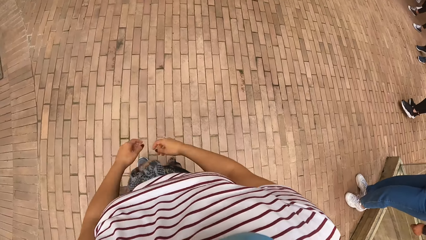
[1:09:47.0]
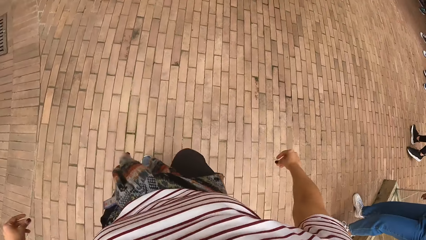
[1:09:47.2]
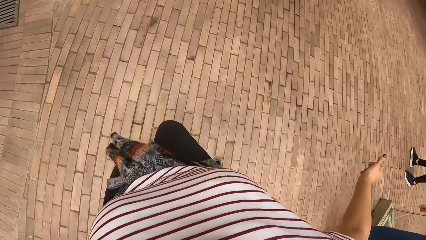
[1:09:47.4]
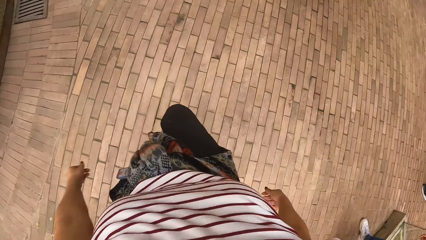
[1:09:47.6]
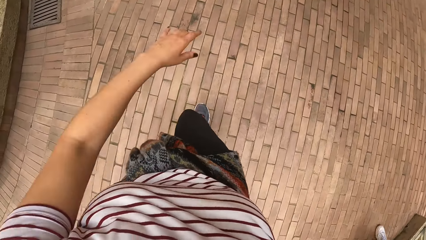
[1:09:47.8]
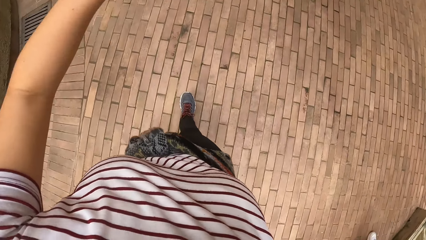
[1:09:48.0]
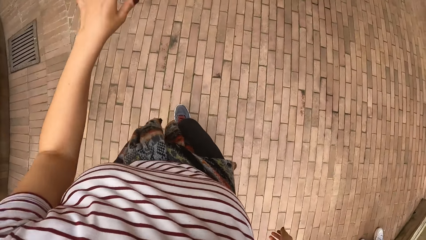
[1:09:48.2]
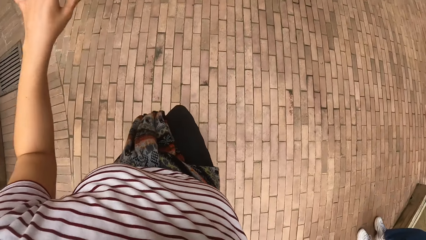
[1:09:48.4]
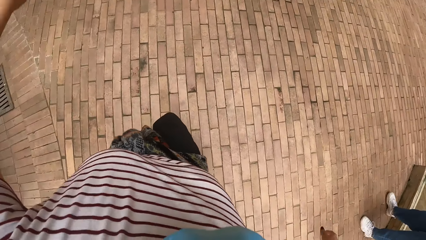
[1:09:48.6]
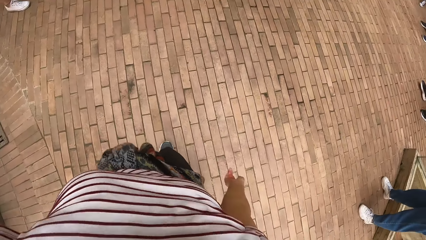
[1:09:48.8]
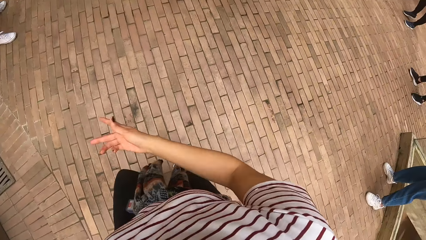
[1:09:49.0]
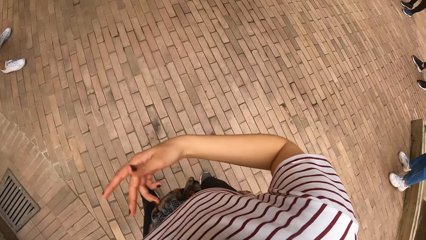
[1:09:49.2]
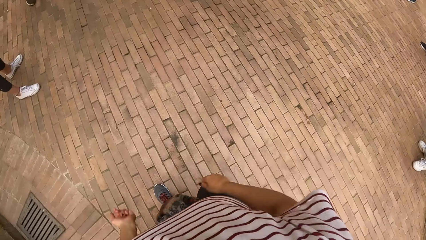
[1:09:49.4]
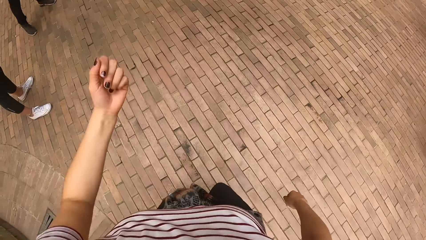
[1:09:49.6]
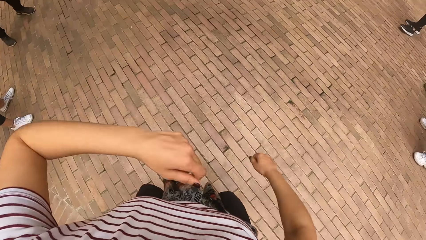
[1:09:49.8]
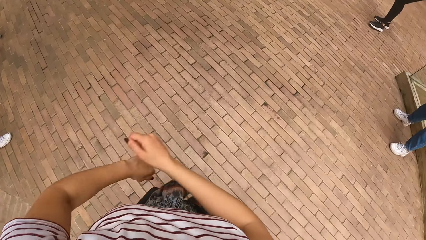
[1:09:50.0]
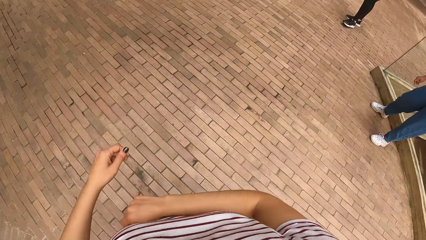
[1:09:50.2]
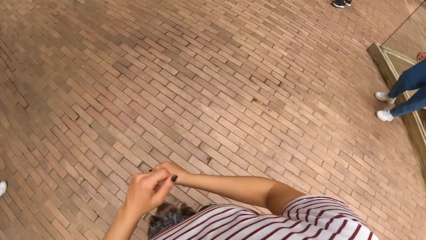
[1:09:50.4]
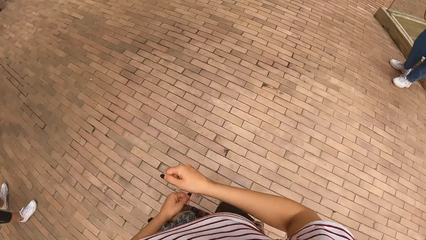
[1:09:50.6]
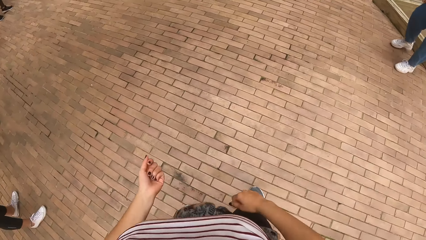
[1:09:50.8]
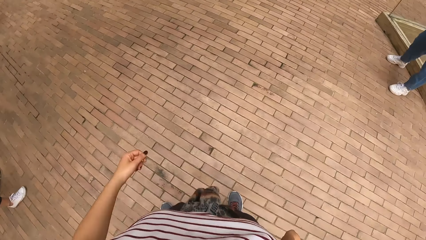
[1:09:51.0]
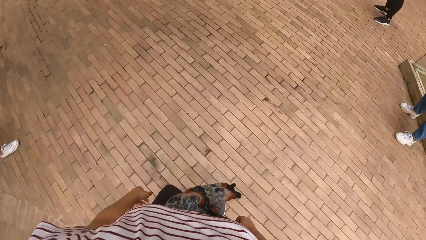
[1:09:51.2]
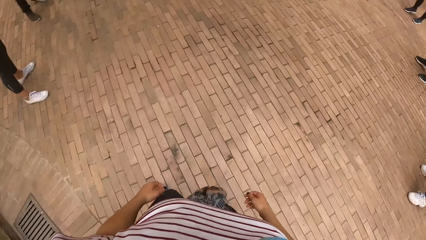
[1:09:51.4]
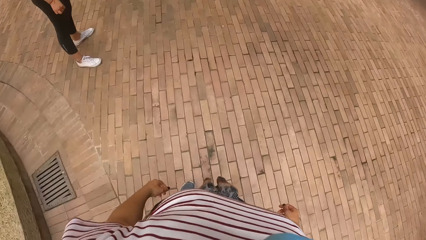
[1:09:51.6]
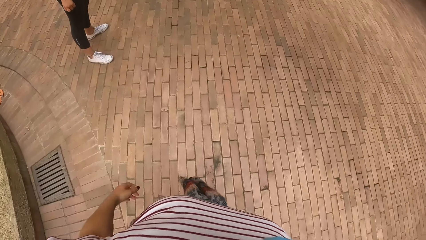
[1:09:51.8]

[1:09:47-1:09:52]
The camera wearer does some dance moves.

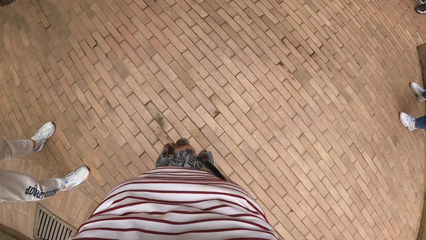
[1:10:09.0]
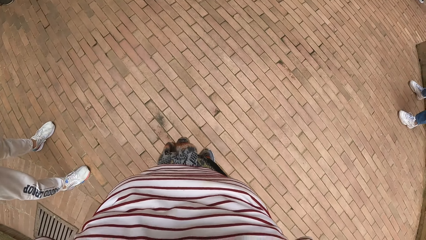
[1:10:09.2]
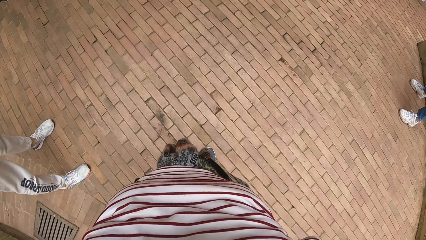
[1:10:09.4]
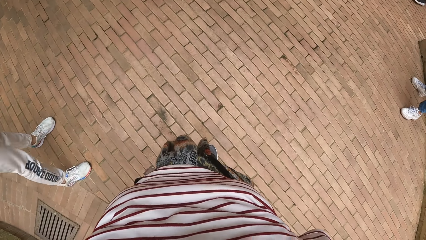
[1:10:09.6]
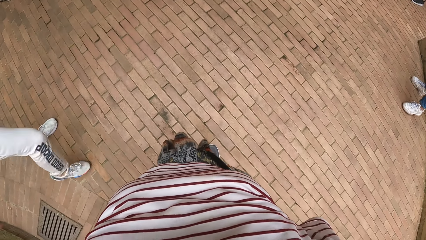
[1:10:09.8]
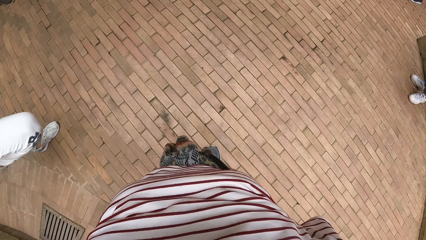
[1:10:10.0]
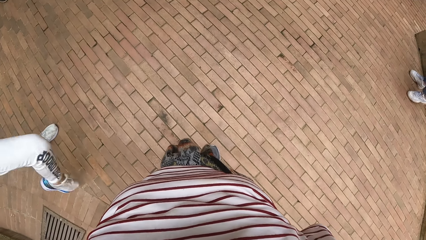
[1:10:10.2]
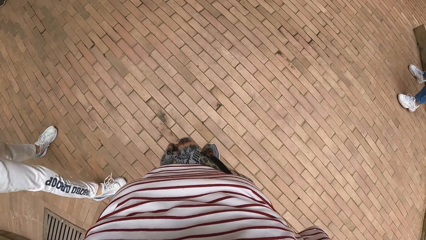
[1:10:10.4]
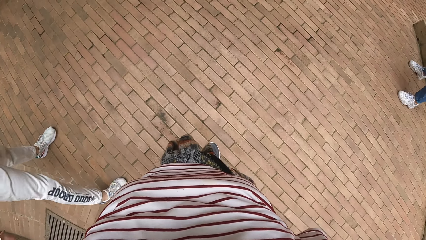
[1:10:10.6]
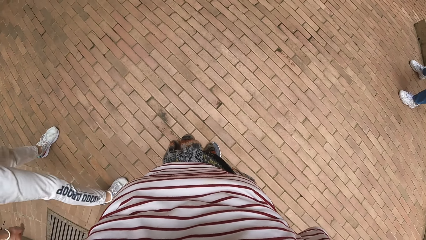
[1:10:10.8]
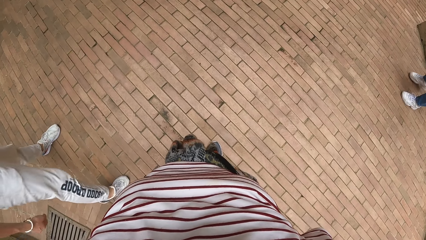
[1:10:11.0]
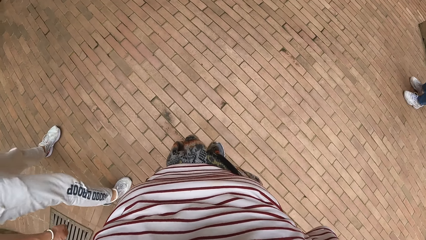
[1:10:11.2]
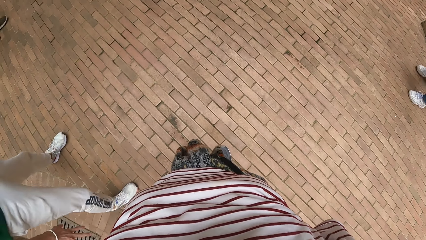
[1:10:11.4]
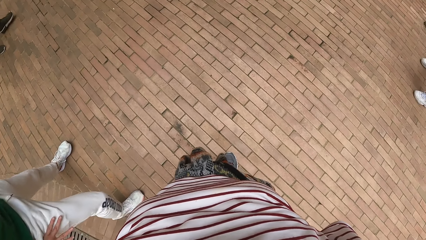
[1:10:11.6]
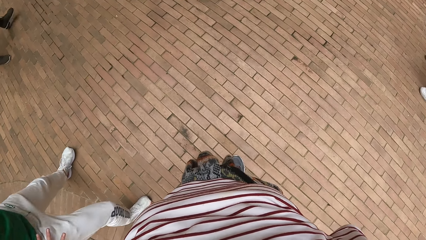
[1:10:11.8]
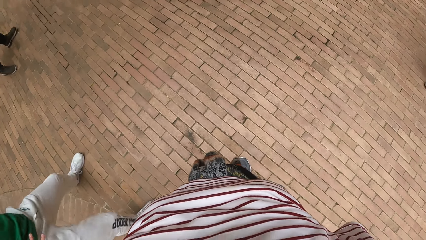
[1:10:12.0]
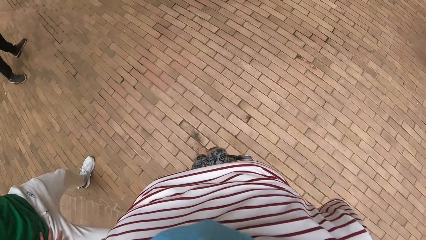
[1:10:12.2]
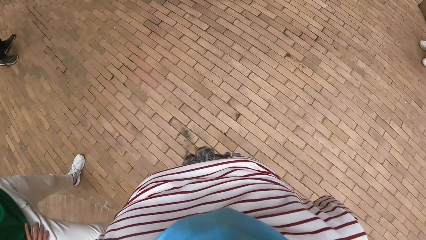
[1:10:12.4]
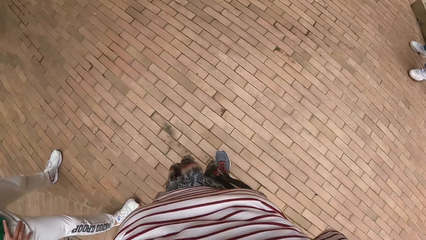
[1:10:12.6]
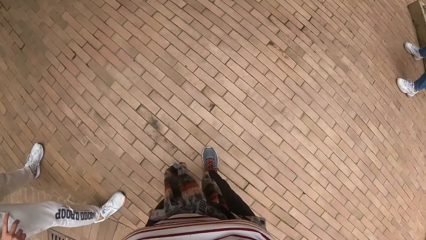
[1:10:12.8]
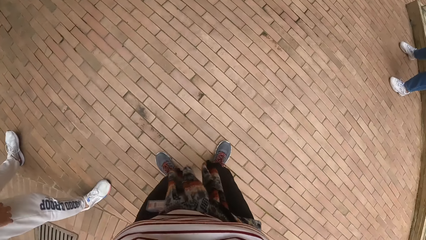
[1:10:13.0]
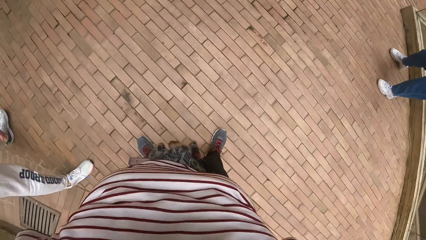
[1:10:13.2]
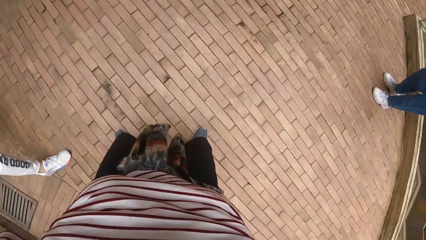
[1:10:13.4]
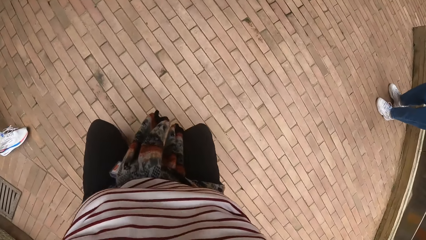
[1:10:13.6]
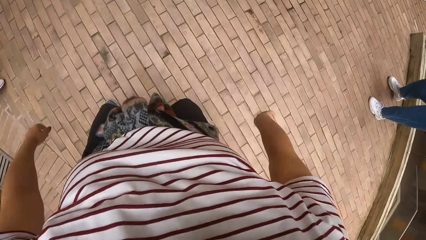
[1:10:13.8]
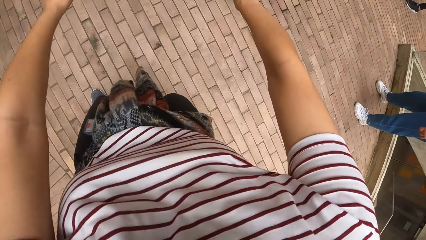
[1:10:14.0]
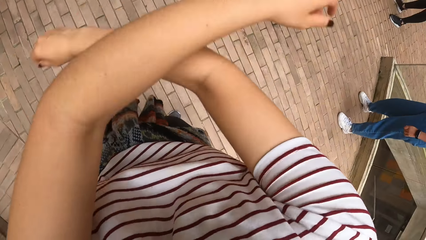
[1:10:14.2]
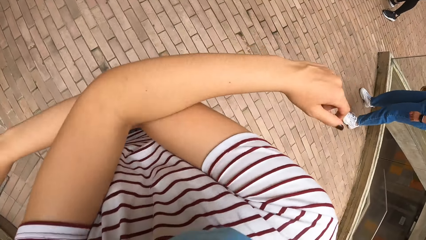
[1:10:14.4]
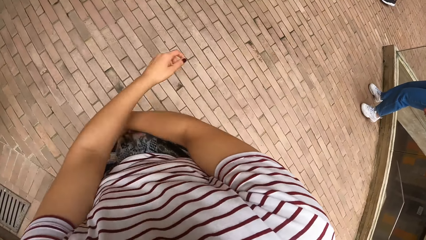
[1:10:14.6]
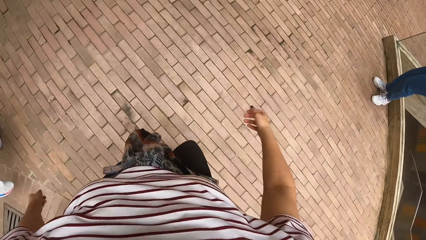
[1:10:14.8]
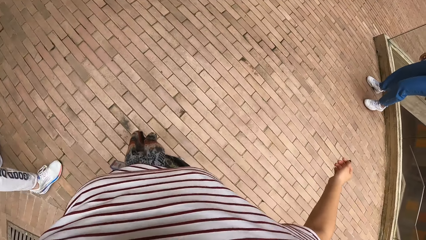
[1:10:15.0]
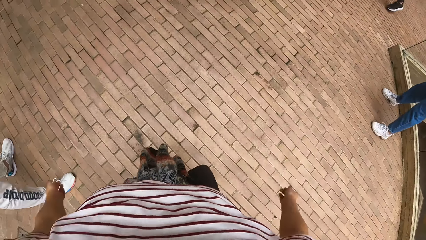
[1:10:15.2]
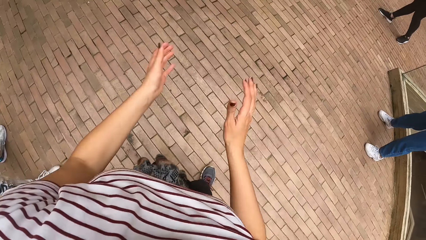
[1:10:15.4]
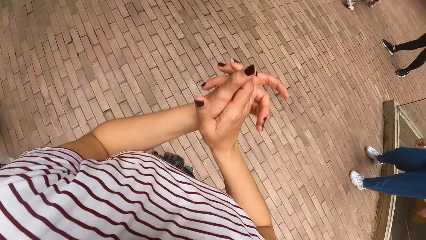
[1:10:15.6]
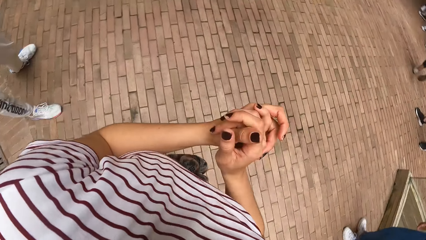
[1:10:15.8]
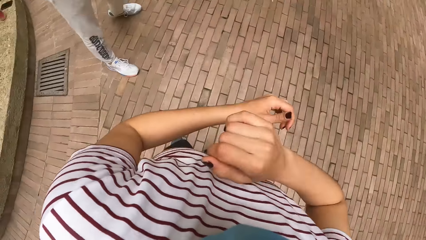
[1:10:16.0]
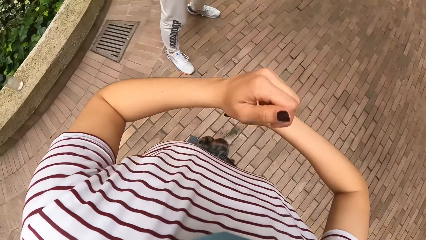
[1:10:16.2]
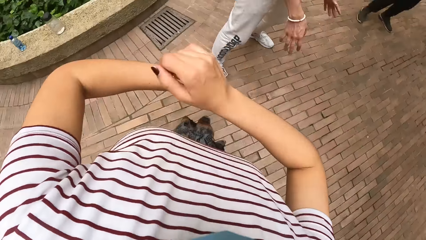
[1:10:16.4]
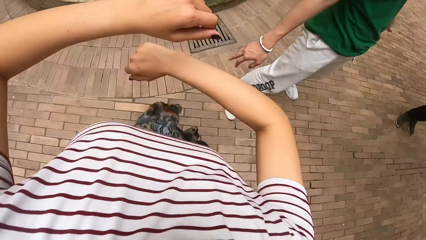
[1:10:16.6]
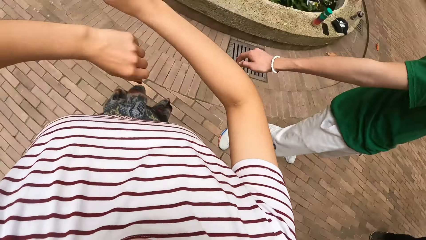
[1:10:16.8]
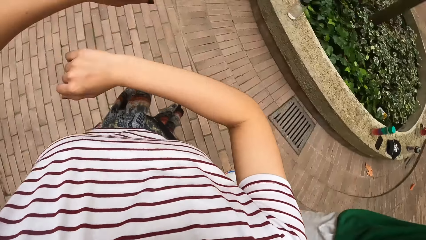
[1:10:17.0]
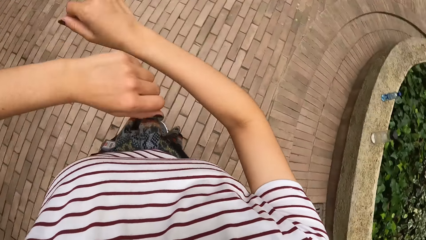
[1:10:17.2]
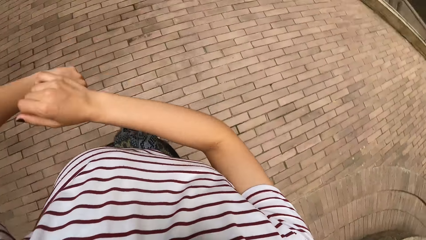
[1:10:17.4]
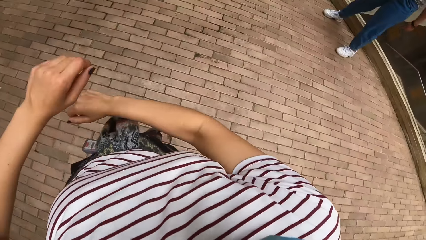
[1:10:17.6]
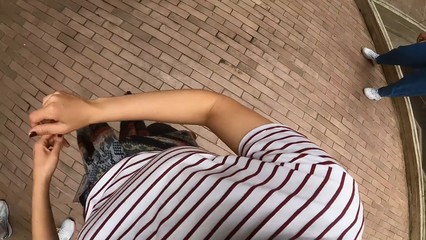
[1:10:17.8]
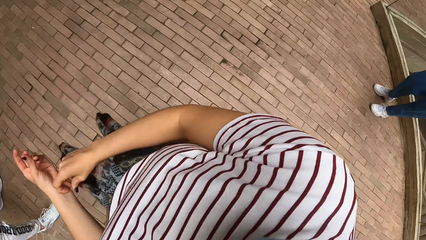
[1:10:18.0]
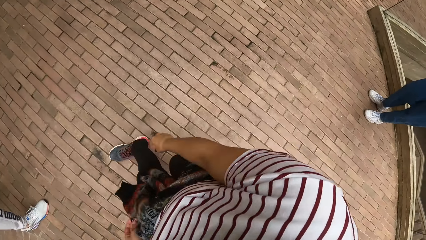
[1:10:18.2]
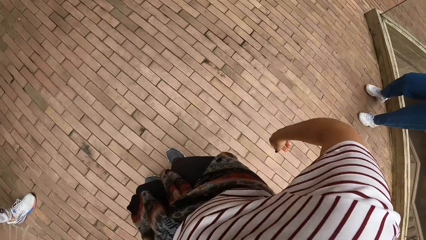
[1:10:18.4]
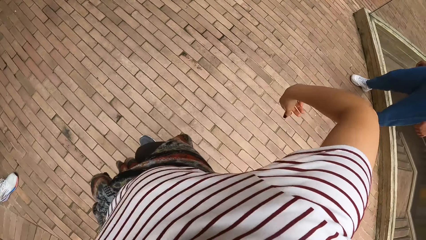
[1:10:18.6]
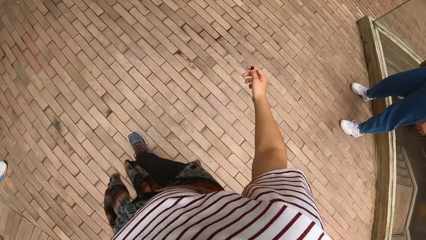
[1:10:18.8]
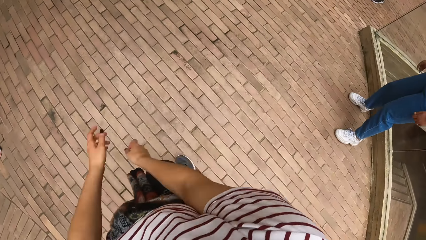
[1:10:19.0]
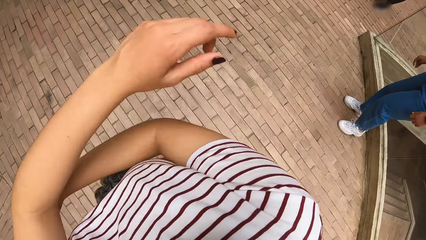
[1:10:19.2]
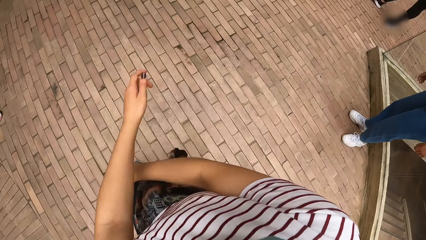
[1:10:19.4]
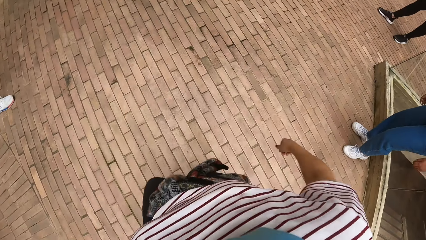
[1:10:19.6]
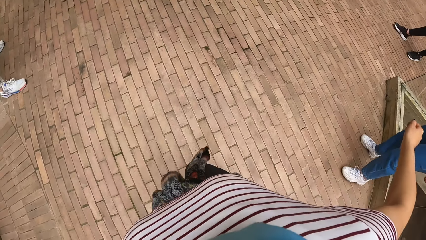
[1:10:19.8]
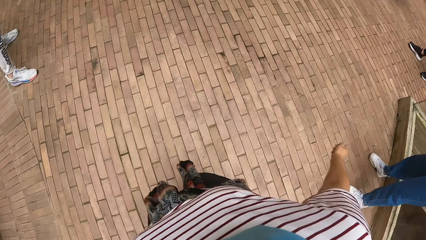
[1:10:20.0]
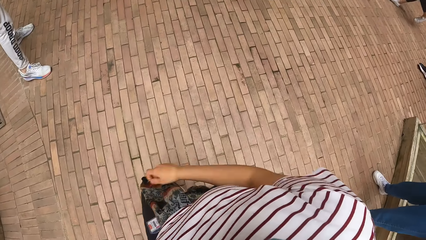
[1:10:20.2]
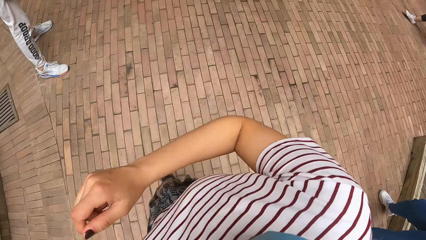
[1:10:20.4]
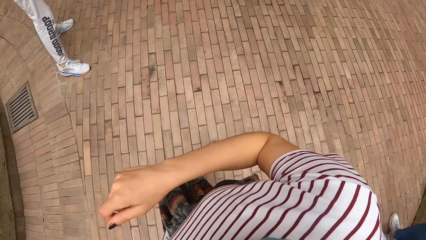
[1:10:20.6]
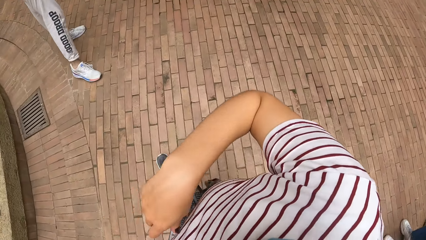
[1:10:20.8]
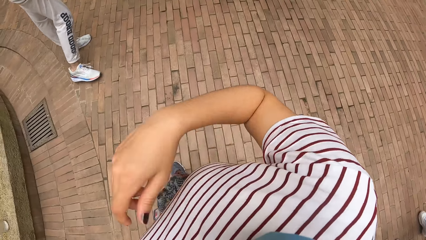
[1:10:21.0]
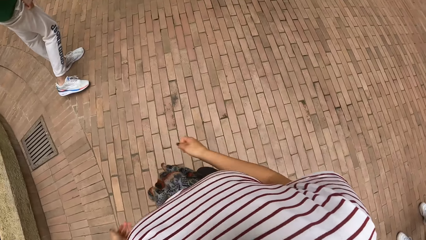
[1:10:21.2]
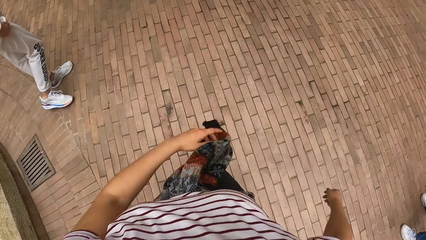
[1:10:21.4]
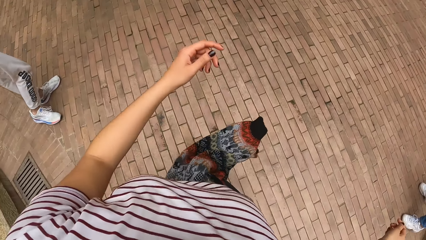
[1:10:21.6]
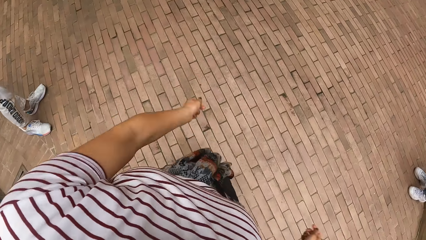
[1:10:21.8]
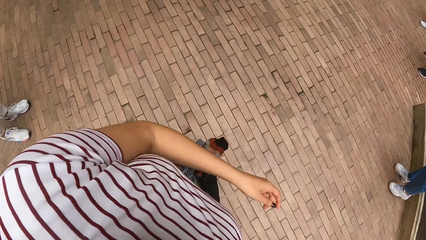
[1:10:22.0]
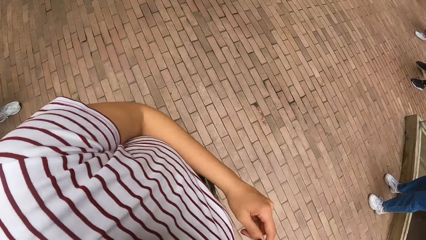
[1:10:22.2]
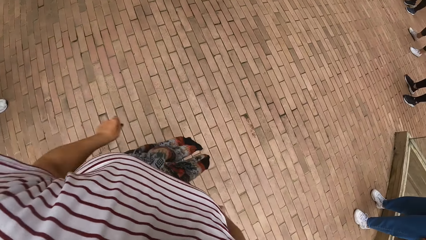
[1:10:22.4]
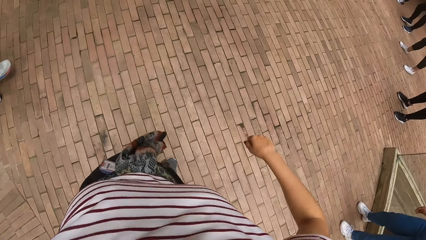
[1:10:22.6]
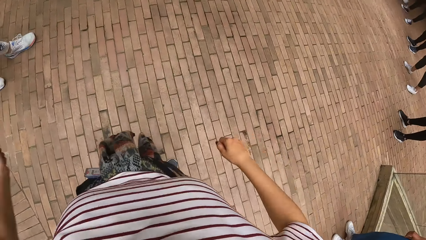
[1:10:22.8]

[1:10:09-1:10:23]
A man lifts his leg. The camera wearer does some dance moves. She claps her hands.
